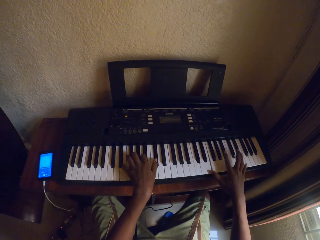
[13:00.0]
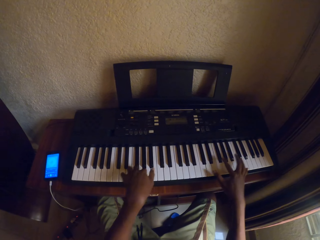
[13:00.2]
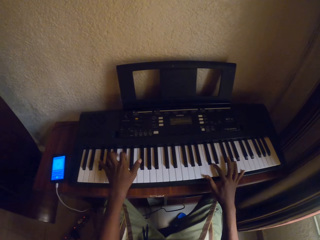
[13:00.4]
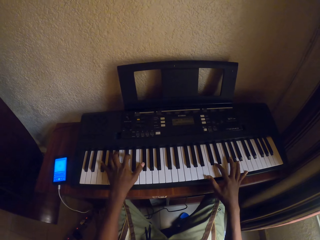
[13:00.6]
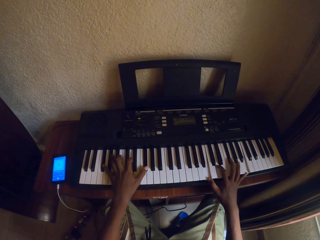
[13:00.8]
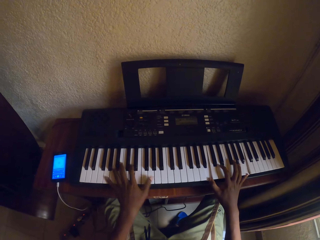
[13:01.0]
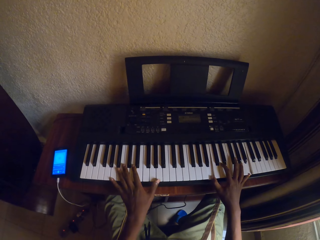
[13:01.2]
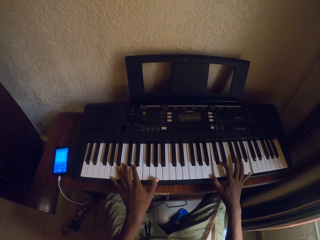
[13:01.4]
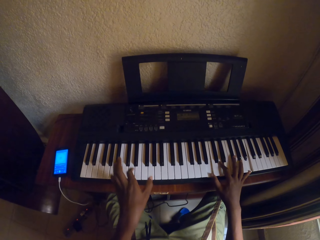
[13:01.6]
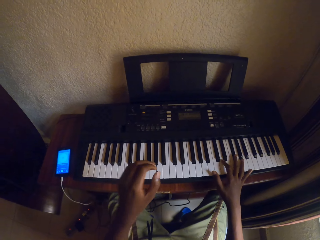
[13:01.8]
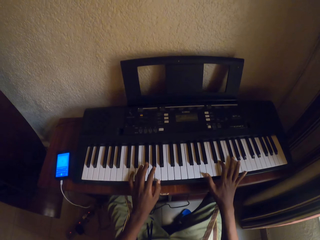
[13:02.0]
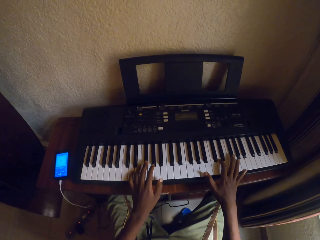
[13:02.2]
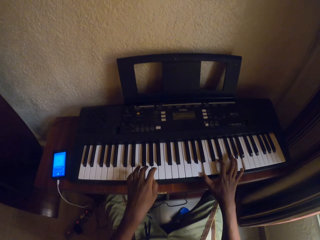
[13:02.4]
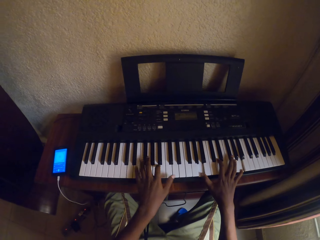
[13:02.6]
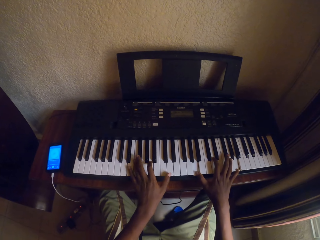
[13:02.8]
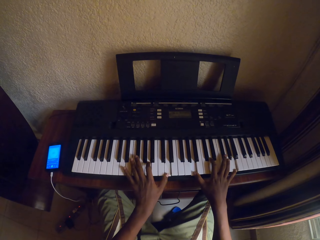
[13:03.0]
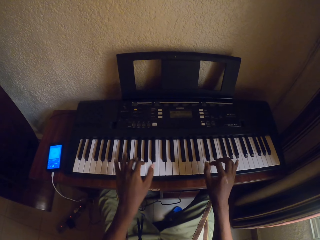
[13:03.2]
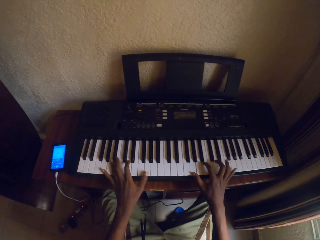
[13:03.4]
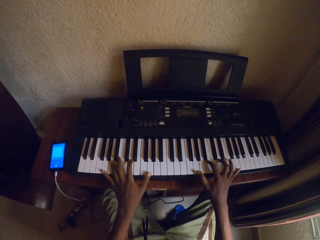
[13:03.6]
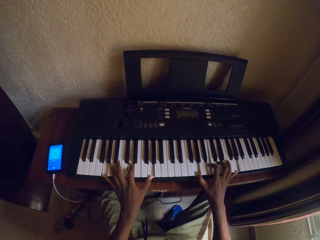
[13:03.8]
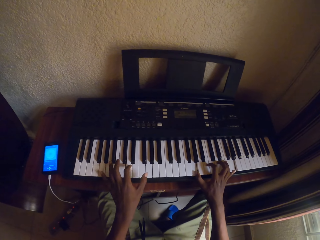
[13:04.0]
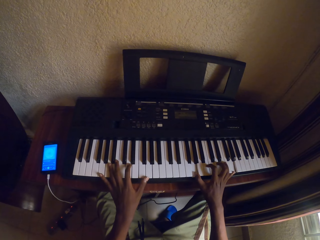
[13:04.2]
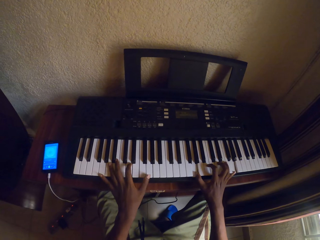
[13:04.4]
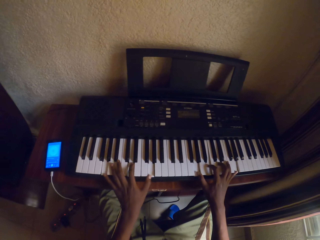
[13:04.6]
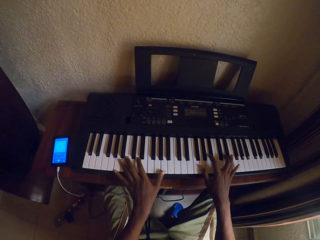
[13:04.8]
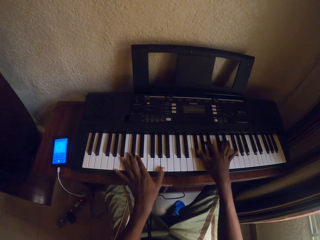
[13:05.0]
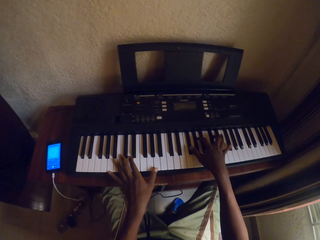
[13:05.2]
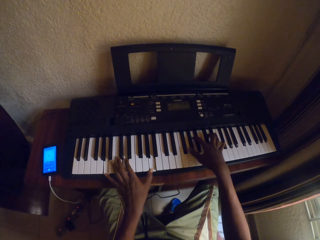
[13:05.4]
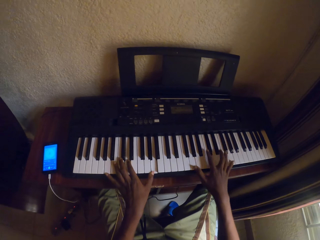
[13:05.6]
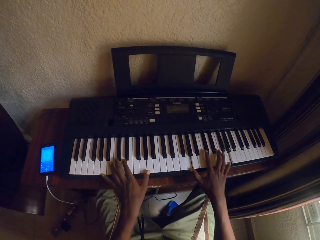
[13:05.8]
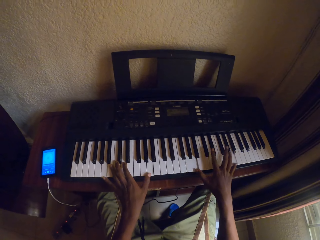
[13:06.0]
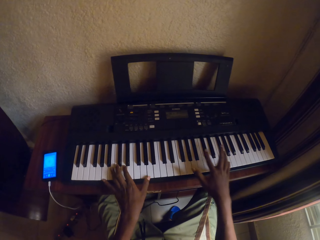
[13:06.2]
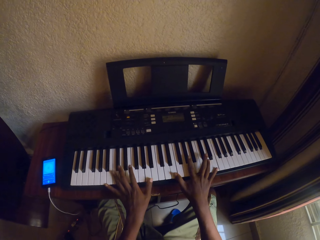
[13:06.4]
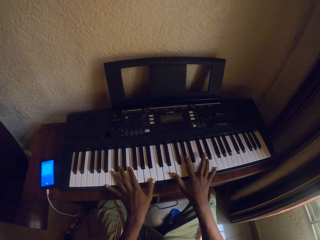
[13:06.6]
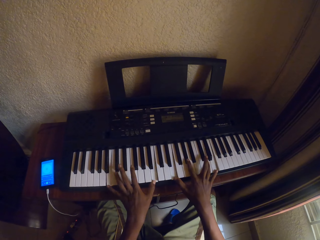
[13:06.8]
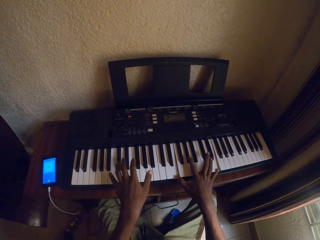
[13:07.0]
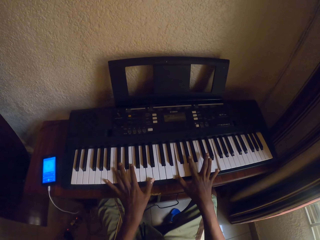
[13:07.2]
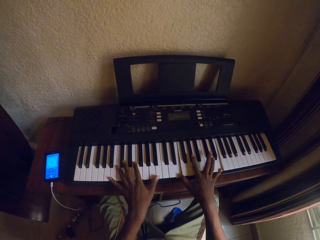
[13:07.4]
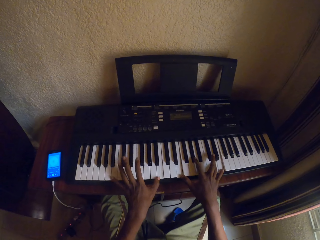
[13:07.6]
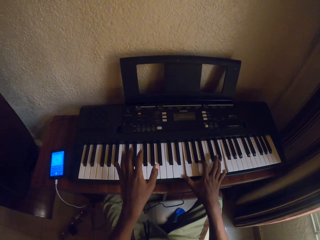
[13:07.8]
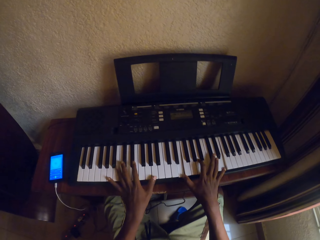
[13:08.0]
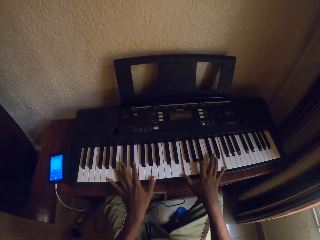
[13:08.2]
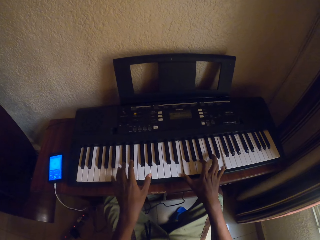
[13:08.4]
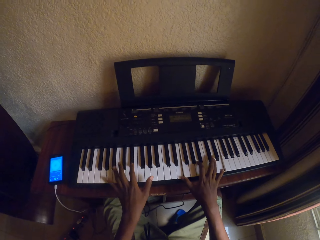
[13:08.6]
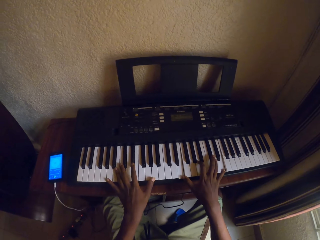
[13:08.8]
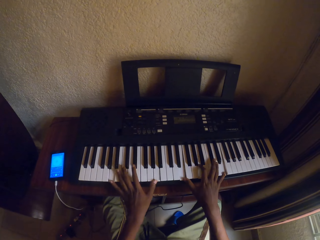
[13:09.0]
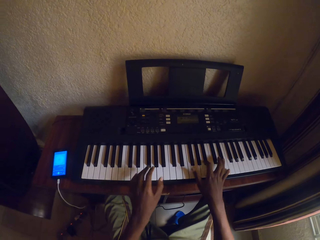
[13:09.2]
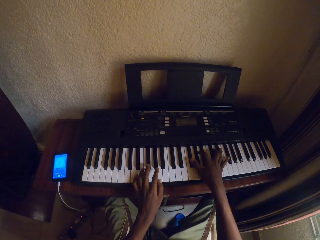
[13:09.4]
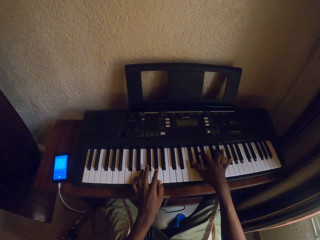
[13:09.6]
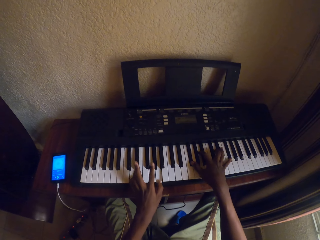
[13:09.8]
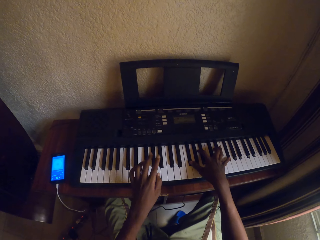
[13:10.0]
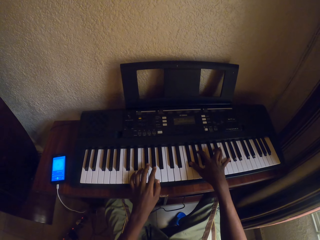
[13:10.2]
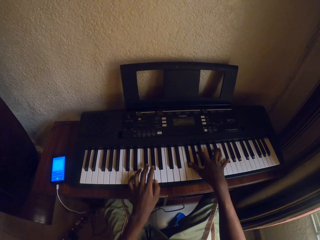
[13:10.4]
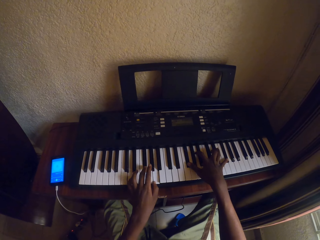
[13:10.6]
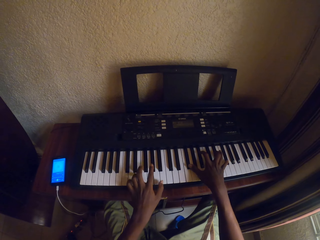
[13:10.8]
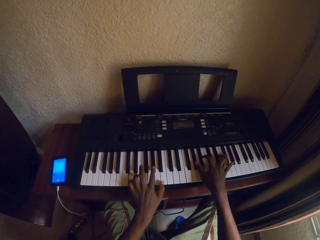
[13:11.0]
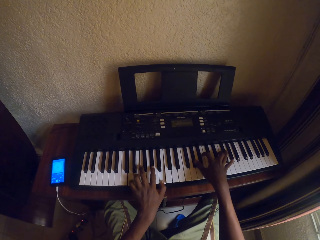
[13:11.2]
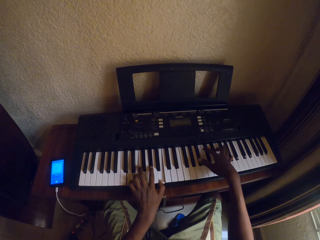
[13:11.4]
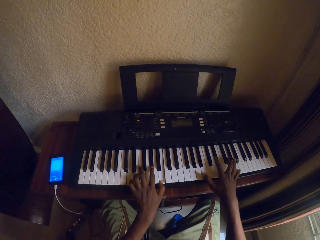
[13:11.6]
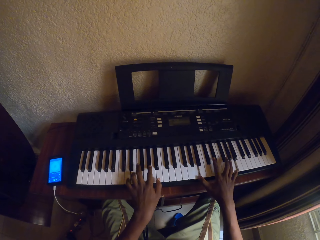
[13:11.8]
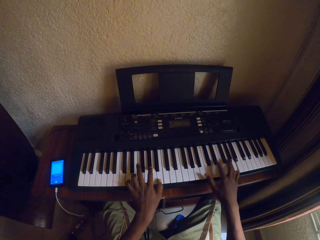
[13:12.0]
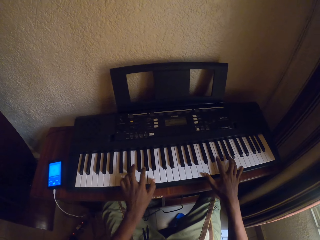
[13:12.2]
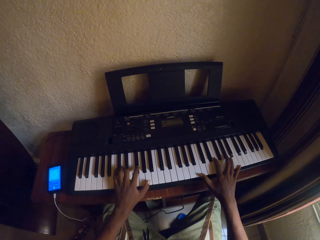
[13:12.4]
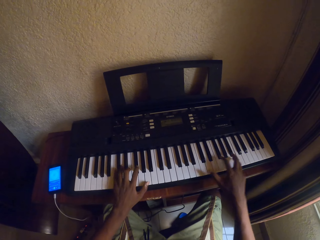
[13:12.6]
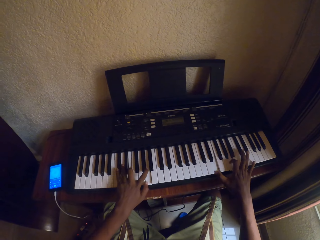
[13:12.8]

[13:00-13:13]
The camera wearer plays the piano with both hands. They play the piano with both hands repeatedly.

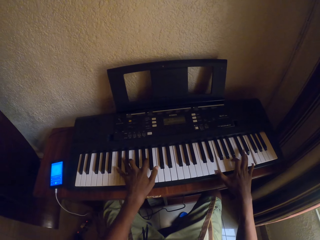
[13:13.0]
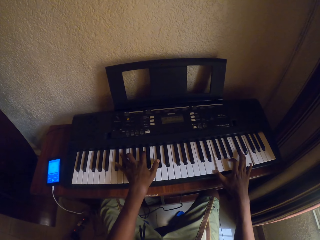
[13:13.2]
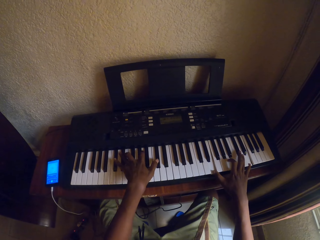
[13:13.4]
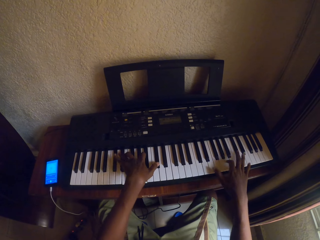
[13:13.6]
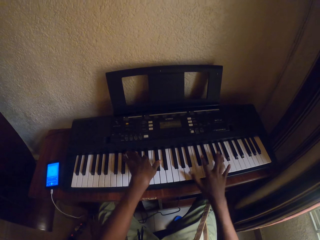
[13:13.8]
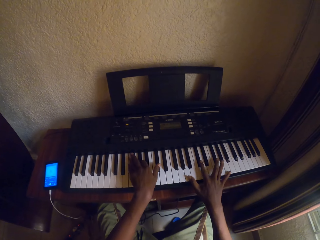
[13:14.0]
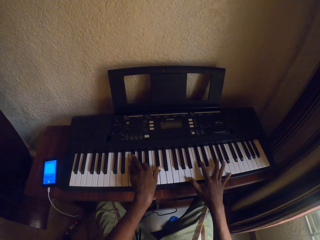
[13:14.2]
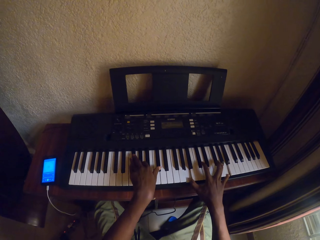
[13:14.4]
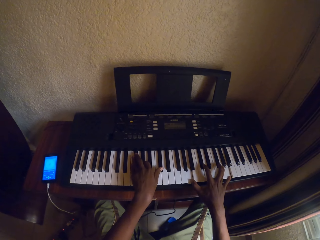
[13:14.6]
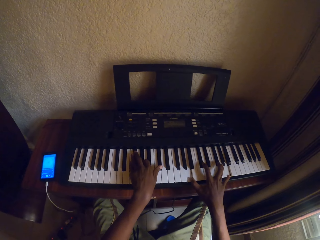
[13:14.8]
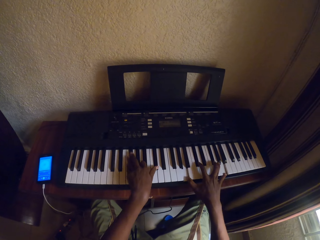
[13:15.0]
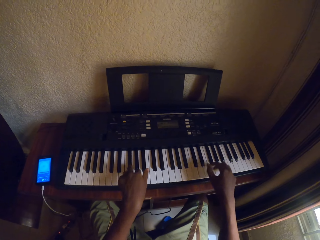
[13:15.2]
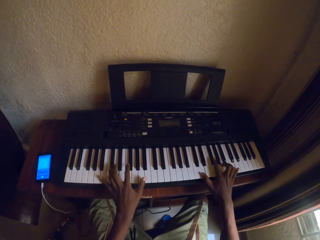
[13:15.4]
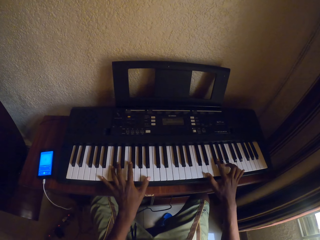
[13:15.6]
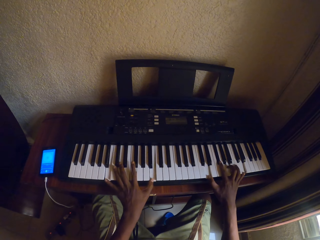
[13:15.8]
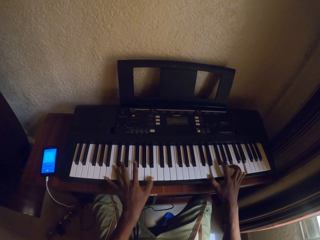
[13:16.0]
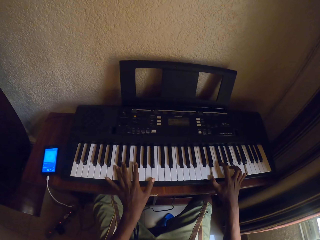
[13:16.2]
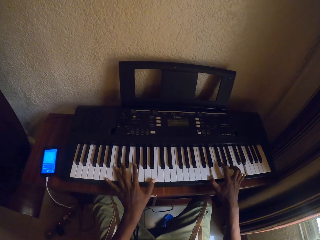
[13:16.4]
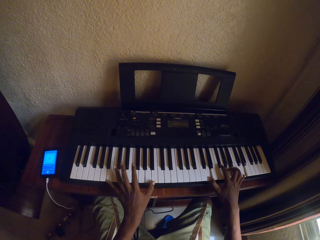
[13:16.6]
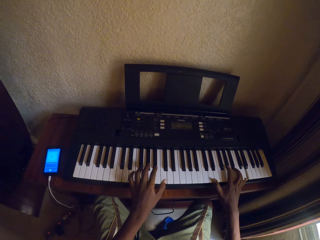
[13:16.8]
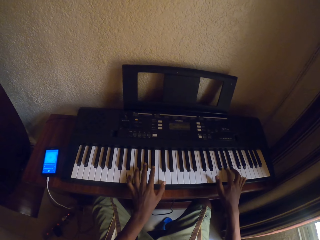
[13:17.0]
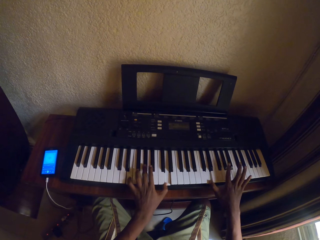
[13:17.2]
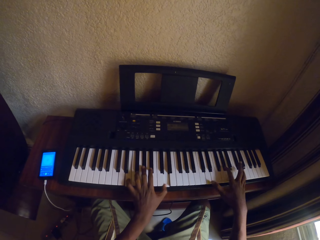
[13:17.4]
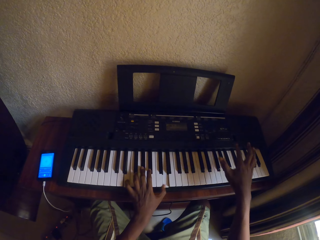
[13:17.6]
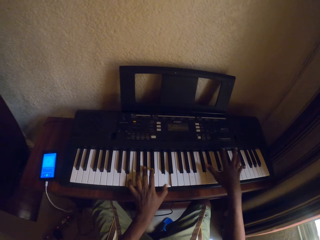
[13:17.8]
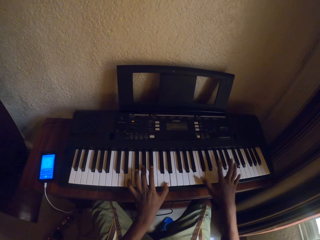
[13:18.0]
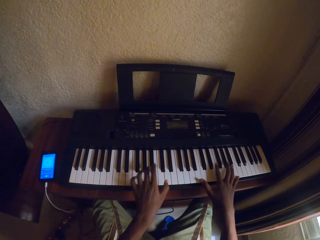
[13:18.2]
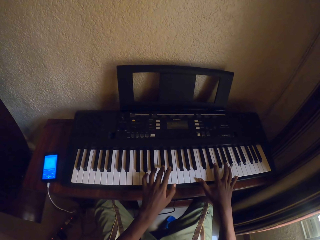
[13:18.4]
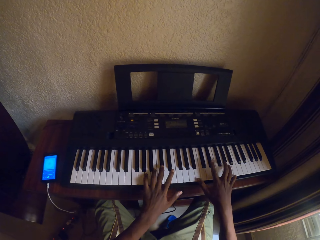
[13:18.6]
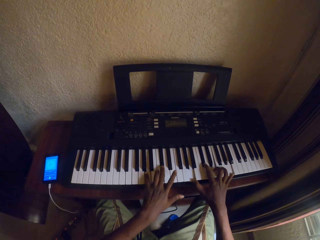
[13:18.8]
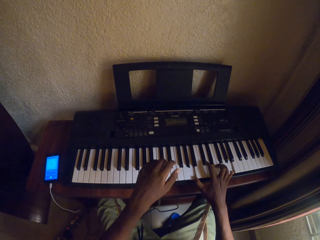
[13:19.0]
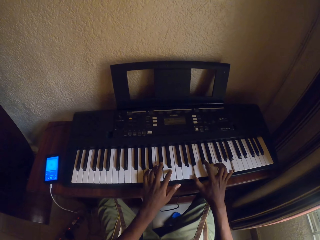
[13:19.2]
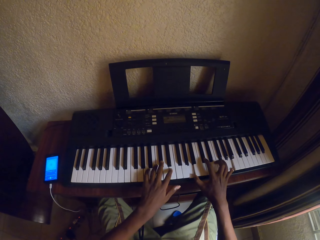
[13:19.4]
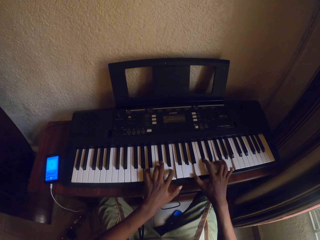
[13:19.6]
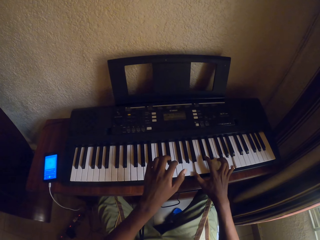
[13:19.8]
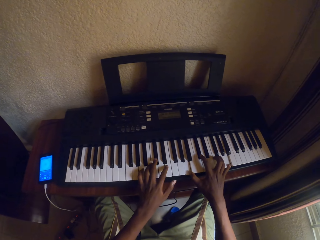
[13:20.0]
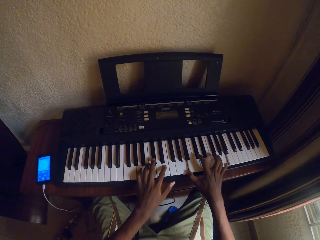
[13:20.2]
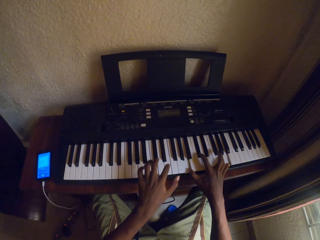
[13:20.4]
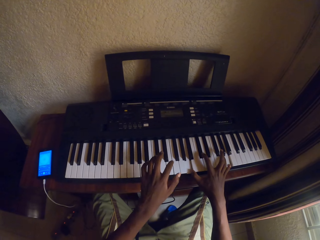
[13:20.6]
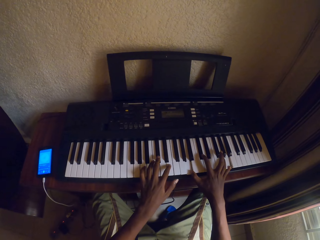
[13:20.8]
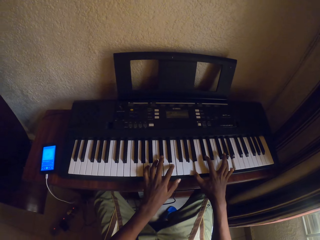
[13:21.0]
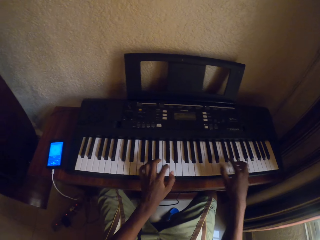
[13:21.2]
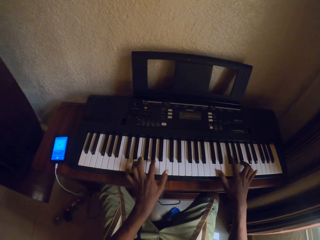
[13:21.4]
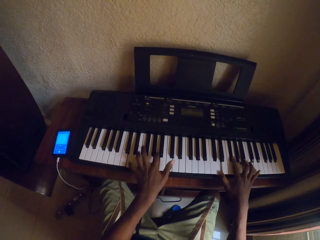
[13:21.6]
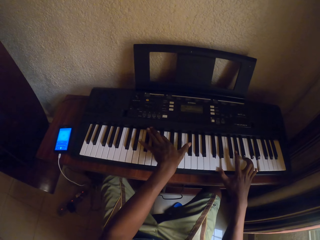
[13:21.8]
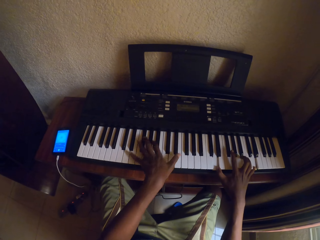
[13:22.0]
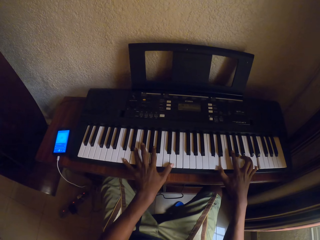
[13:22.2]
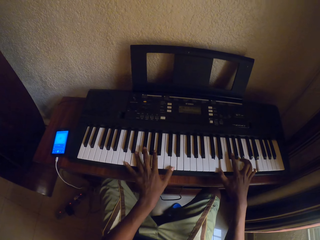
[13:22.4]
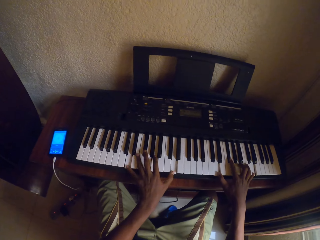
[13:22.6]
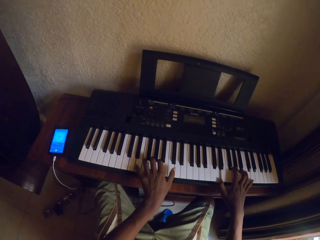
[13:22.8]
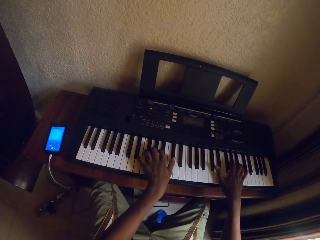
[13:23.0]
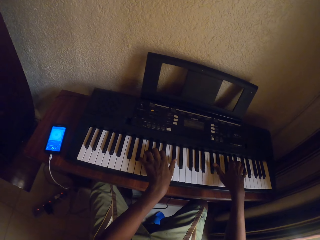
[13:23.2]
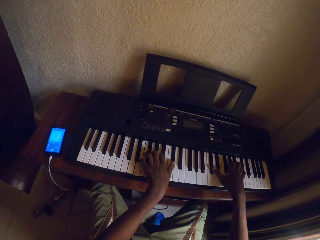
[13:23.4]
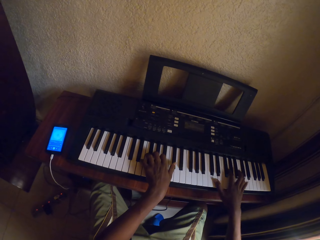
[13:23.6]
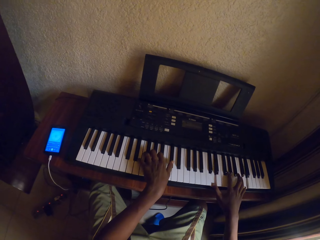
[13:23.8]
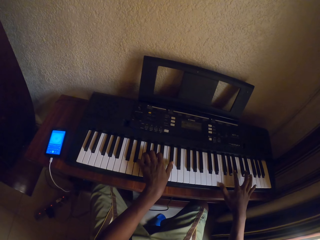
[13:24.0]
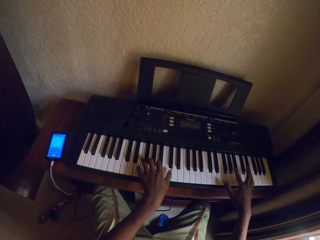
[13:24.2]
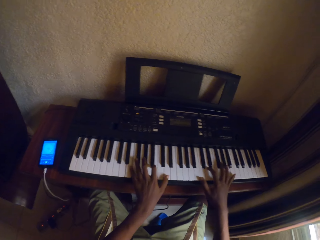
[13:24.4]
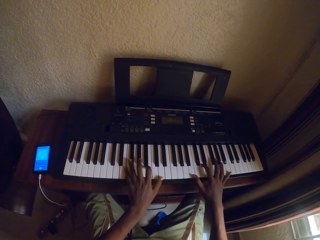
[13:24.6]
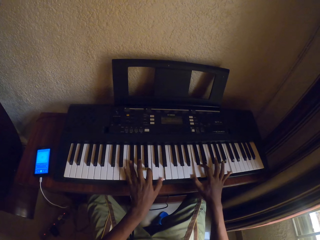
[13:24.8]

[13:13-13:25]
The camera wearer plays the piano with both hands. They play the piano with both hands repeatedly.
